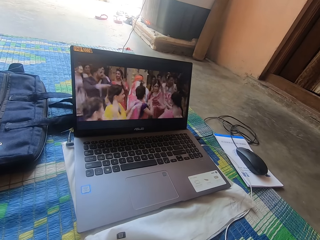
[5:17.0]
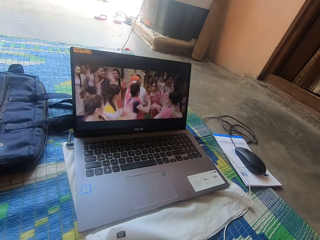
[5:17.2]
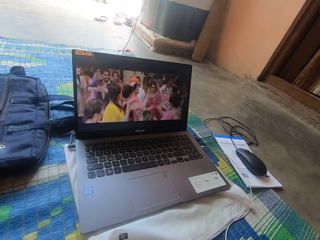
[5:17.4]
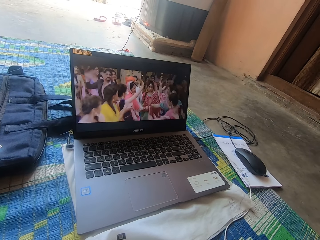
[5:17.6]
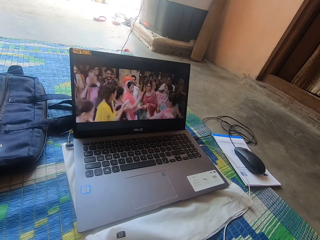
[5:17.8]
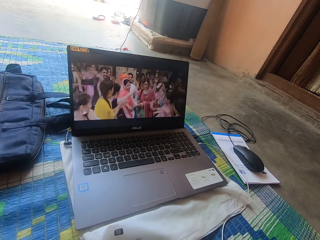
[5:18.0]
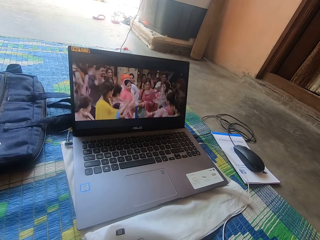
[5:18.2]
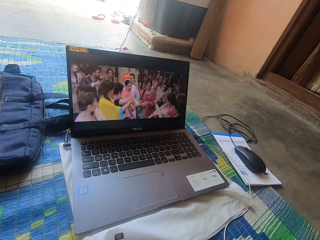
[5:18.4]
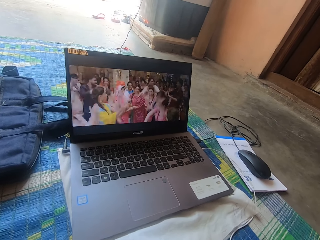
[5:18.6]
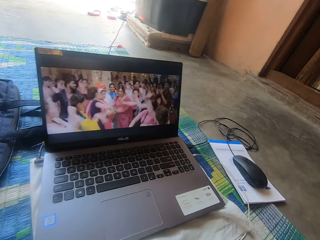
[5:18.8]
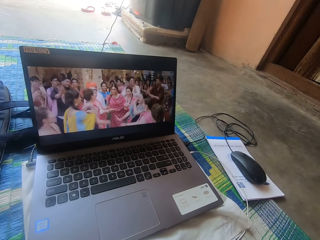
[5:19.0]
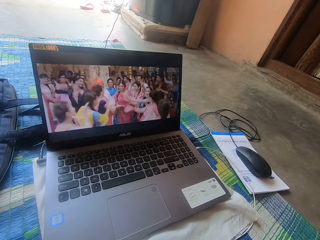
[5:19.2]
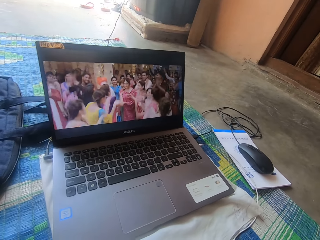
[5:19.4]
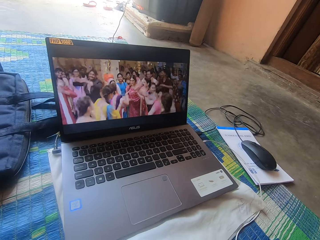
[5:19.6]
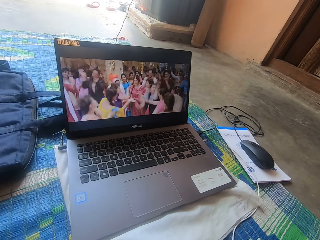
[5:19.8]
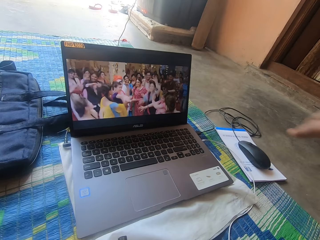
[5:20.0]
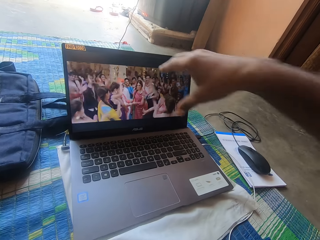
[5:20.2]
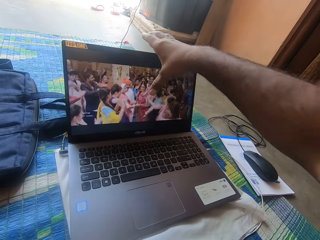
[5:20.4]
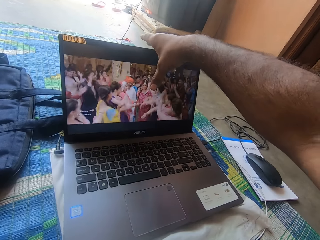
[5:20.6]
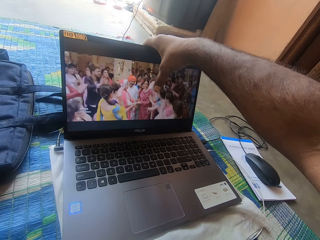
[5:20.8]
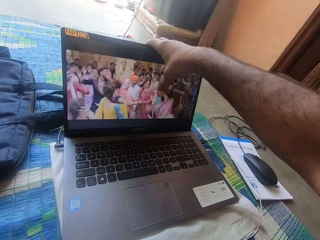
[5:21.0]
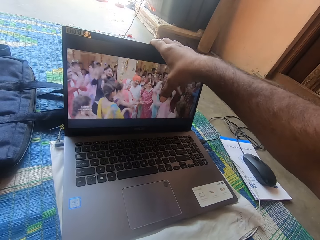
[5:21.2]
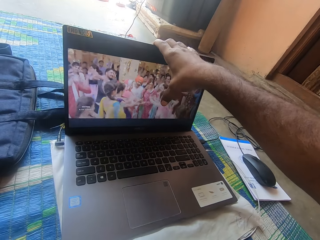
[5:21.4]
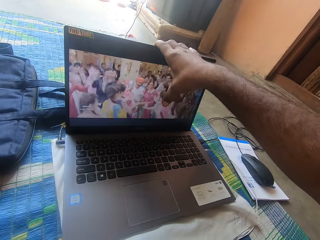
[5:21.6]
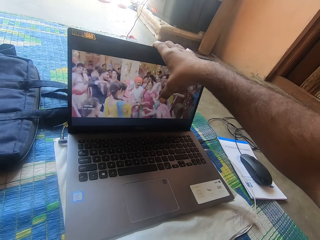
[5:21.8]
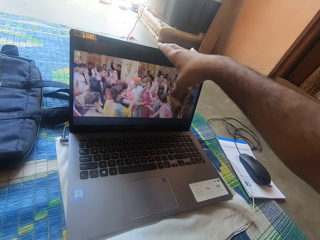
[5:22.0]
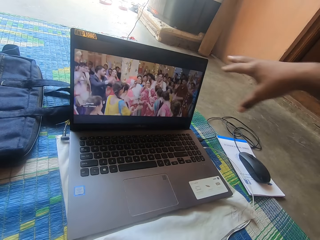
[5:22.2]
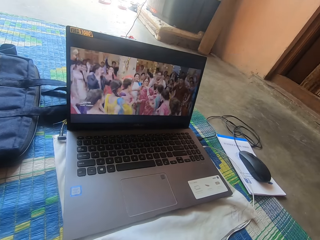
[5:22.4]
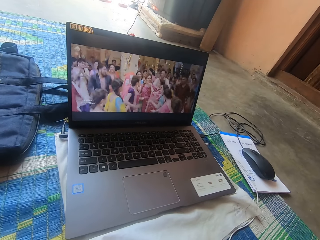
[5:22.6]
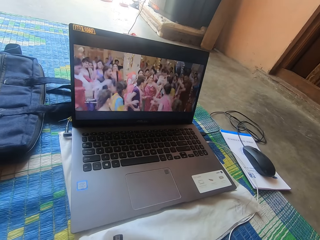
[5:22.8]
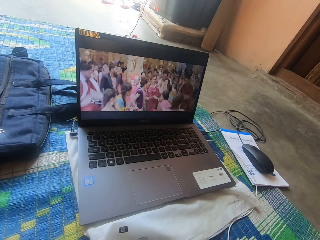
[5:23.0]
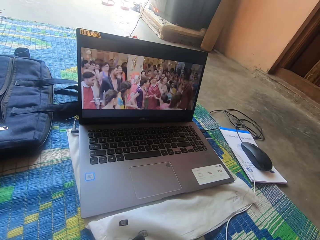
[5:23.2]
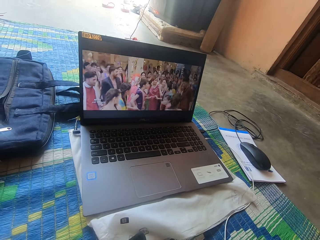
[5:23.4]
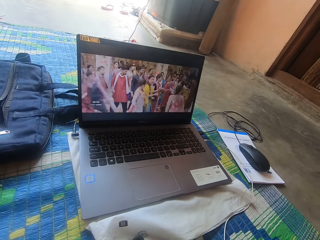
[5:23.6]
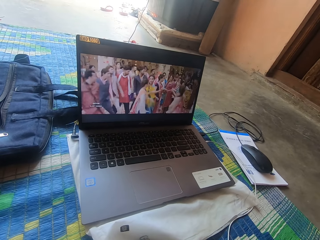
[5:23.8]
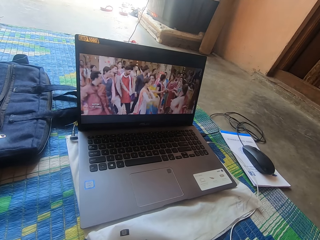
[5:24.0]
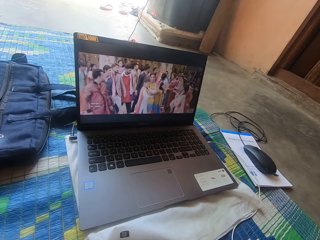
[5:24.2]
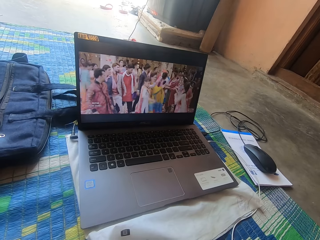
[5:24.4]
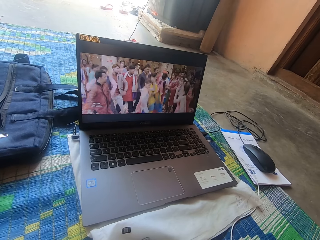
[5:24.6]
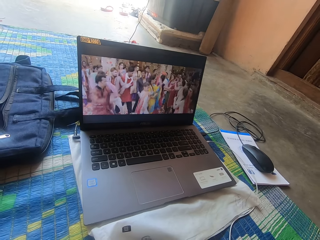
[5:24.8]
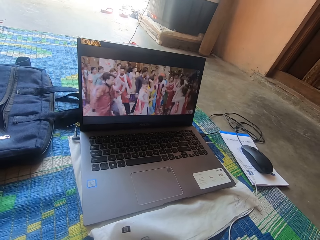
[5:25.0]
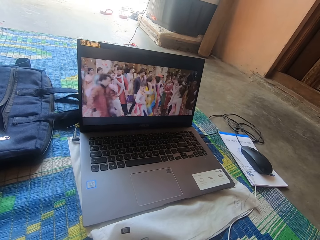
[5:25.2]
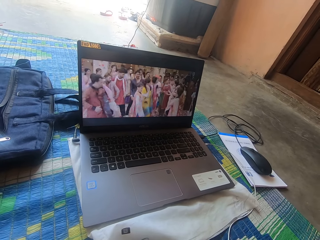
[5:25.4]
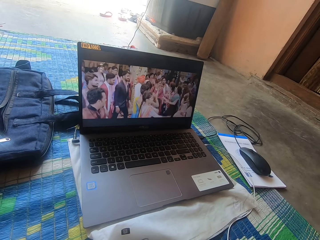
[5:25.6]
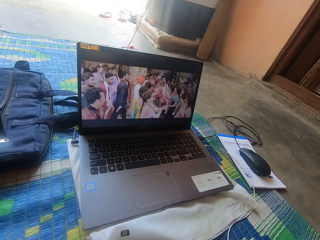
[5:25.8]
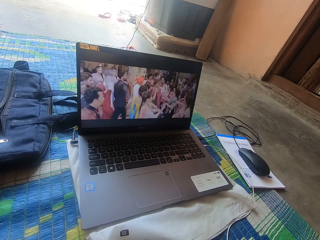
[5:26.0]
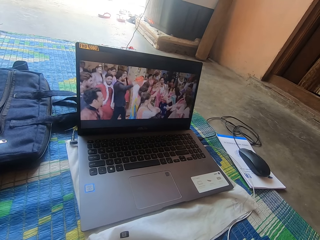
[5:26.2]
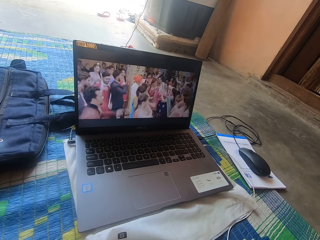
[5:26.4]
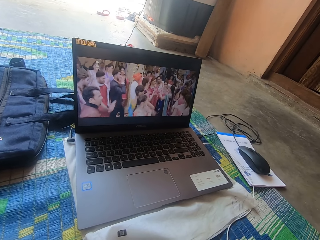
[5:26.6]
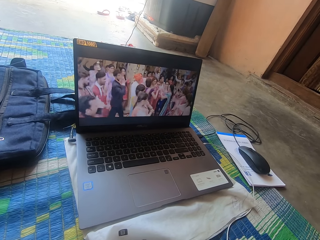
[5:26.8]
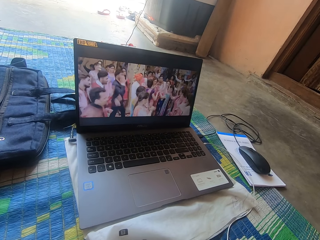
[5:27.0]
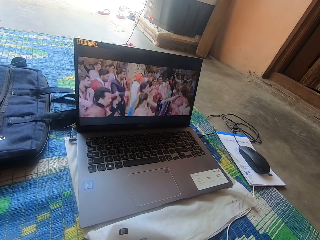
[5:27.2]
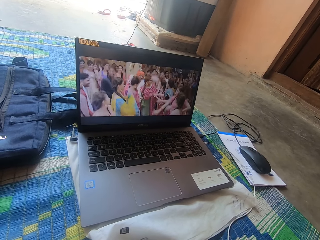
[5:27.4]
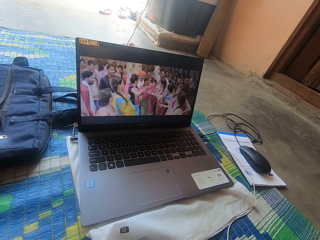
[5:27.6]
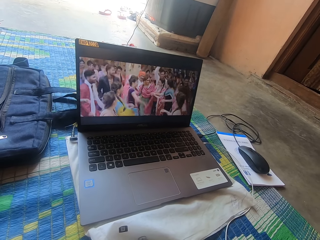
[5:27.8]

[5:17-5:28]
The camera wearer adjusts the laptop screen. They watch a movie on the laptop.

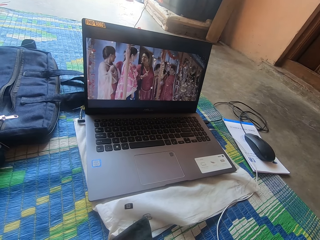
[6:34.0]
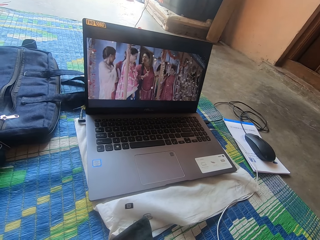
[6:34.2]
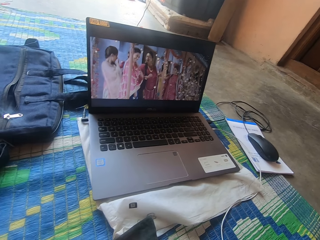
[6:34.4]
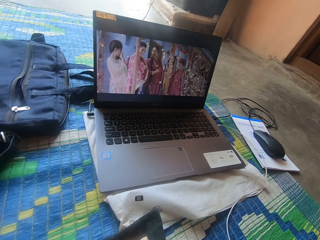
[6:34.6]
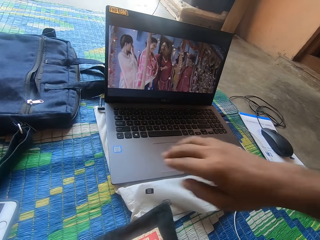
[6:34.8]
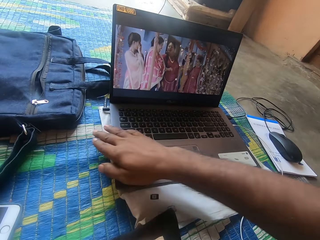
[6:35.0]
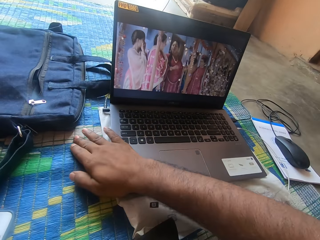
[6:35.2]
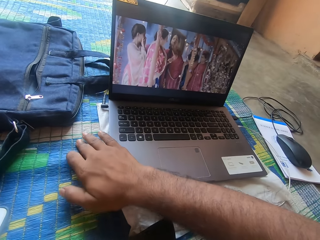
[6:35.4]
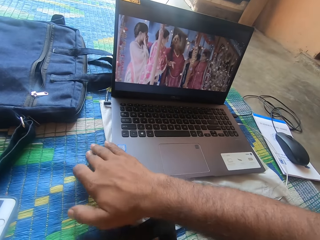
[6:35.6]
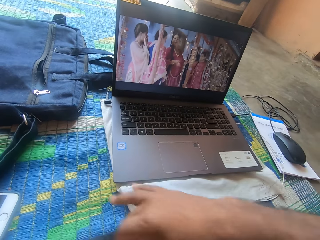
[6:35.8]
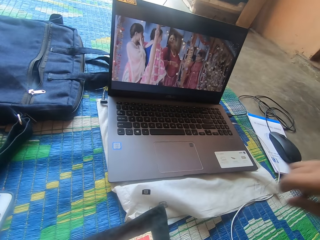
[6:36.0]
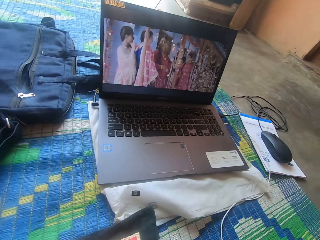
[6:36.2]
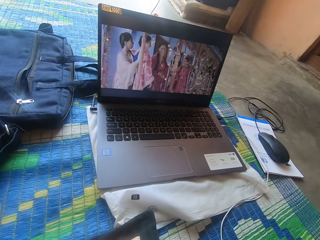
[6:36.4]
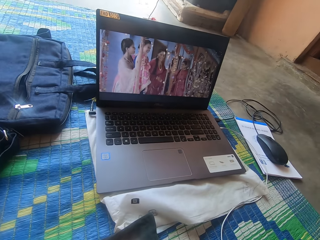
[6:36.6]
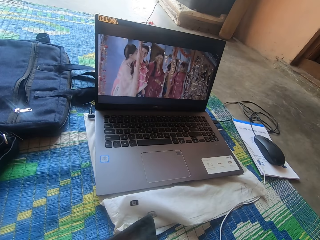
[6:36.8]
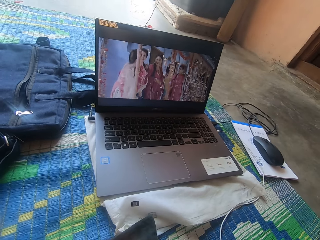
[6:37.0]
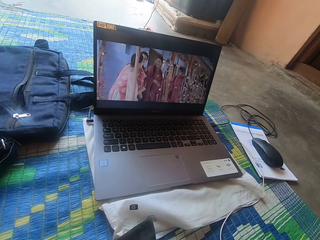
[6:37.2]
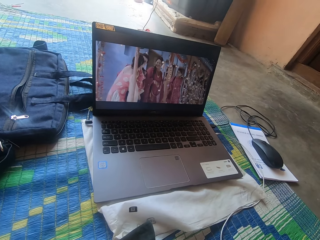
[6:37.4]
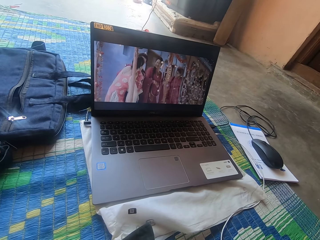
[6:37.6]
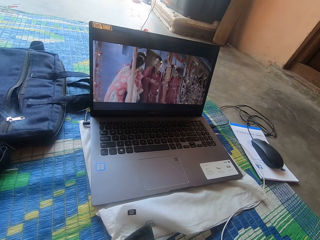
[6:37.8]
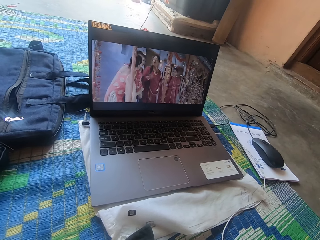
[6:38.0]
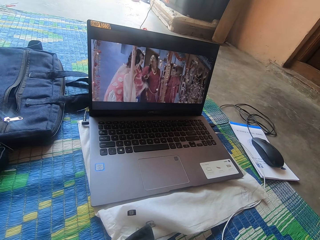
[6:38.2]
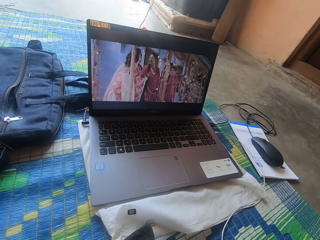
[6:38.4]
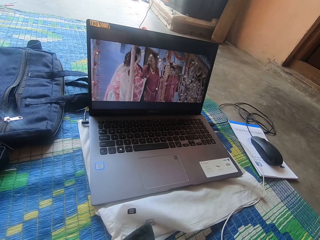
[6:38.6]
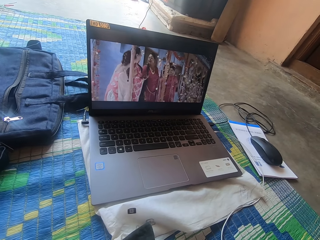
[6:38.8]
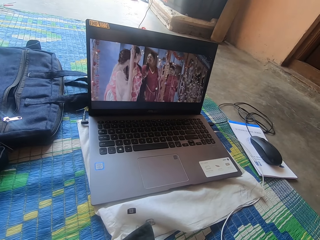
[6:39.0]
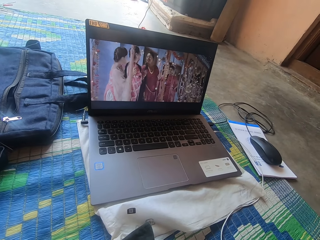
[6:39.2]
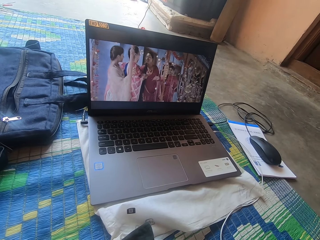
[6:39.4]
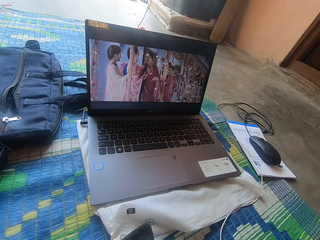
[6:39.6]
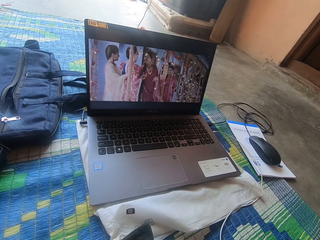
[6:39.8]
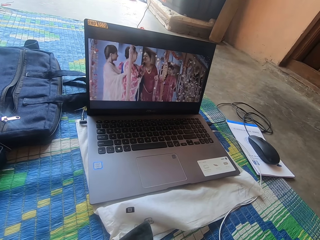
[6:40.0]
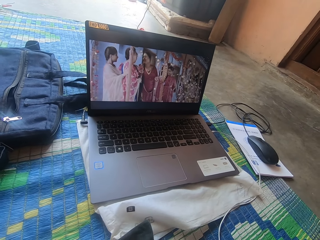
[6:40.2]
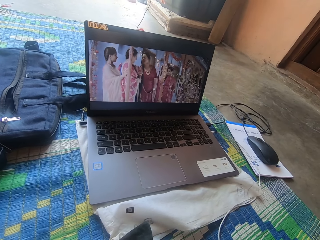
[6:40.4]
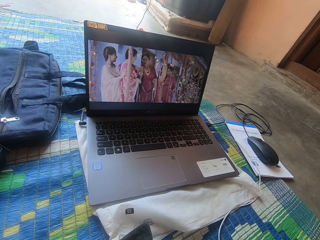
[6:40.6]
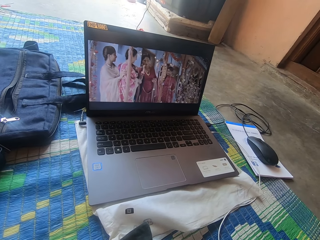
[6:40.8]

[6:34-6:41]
The camera wearer rubs the mat.
